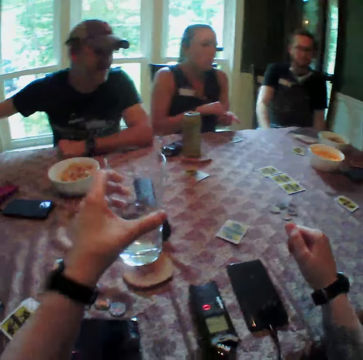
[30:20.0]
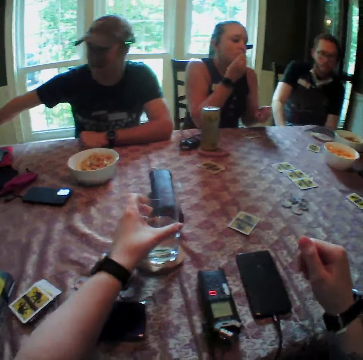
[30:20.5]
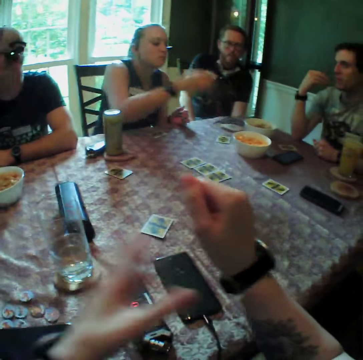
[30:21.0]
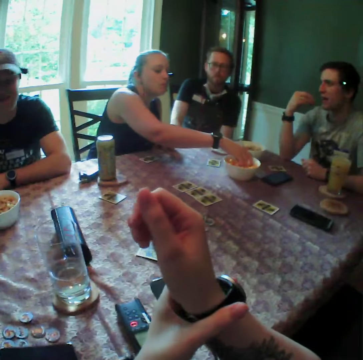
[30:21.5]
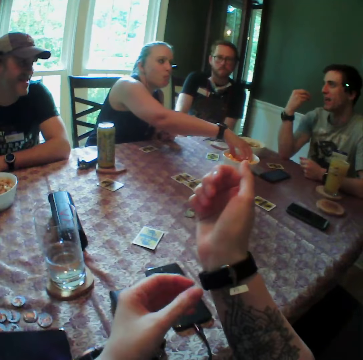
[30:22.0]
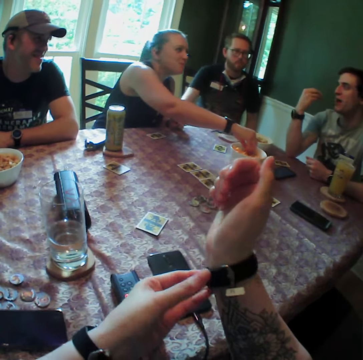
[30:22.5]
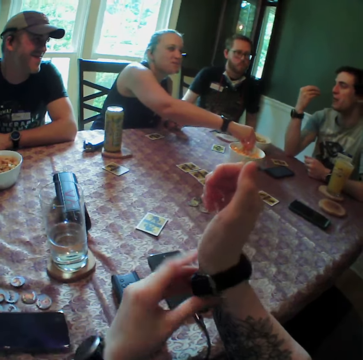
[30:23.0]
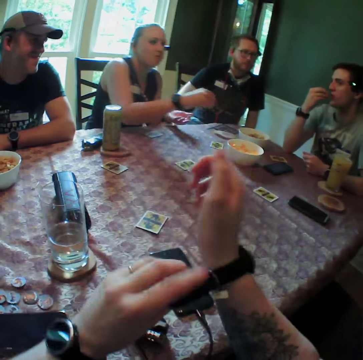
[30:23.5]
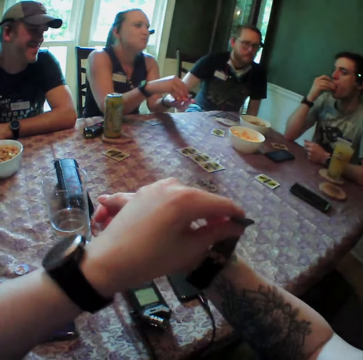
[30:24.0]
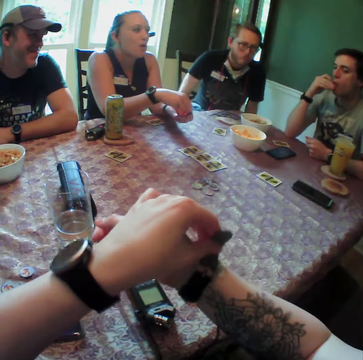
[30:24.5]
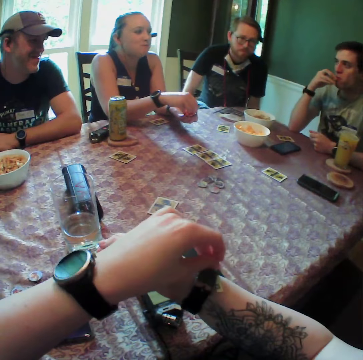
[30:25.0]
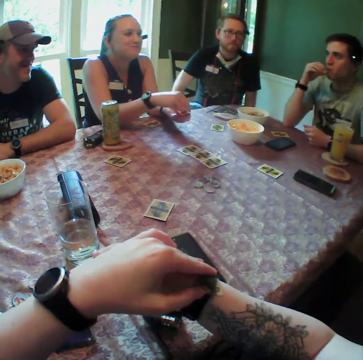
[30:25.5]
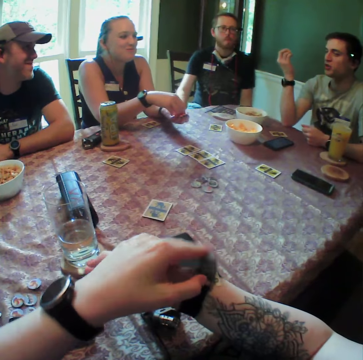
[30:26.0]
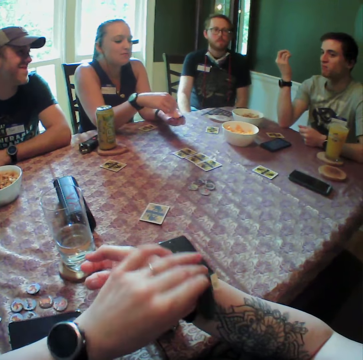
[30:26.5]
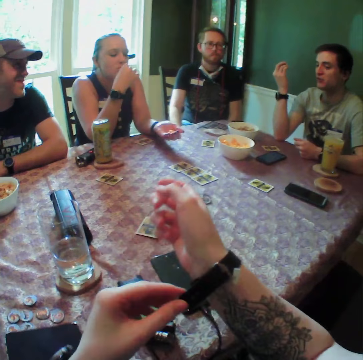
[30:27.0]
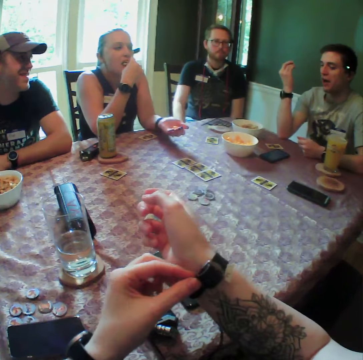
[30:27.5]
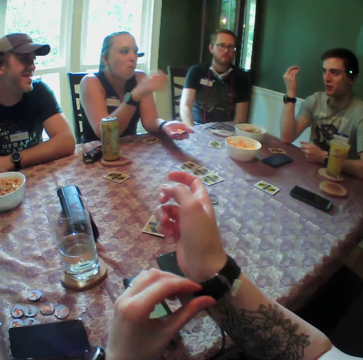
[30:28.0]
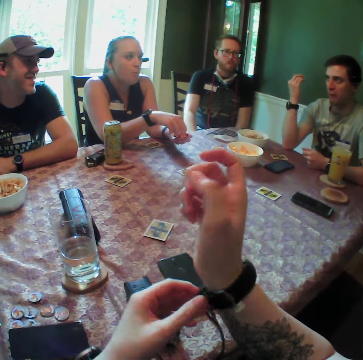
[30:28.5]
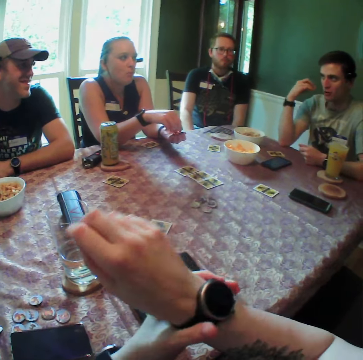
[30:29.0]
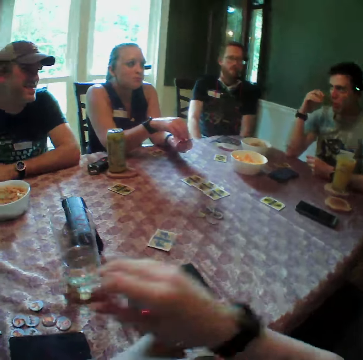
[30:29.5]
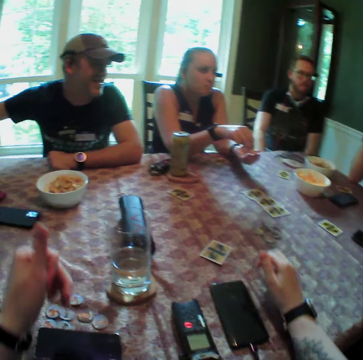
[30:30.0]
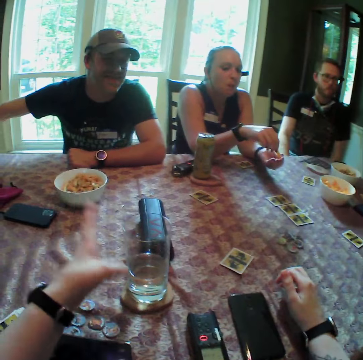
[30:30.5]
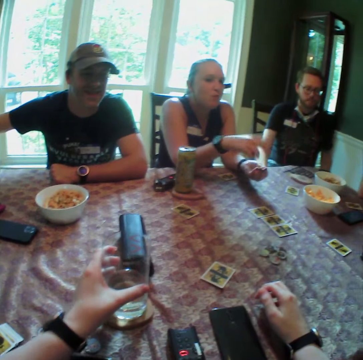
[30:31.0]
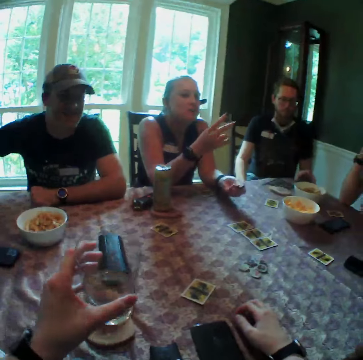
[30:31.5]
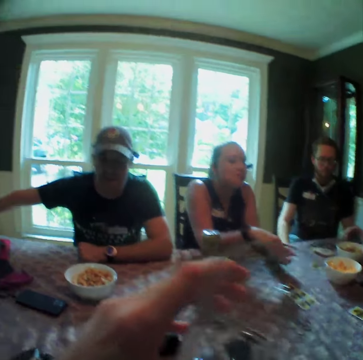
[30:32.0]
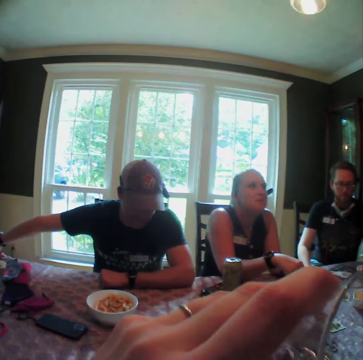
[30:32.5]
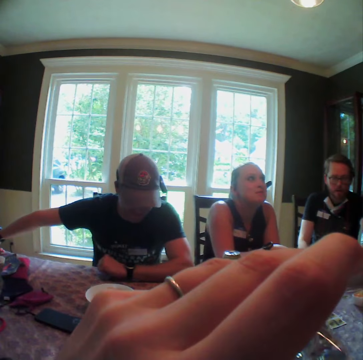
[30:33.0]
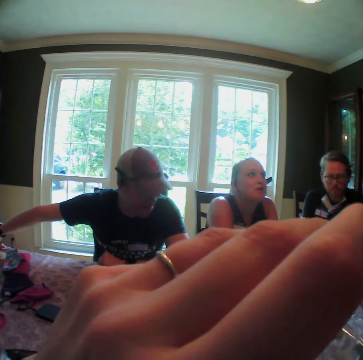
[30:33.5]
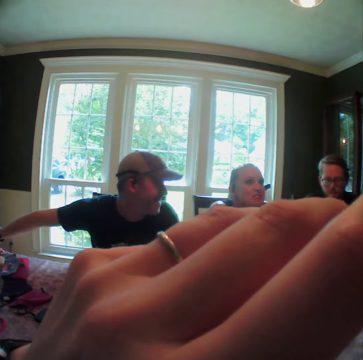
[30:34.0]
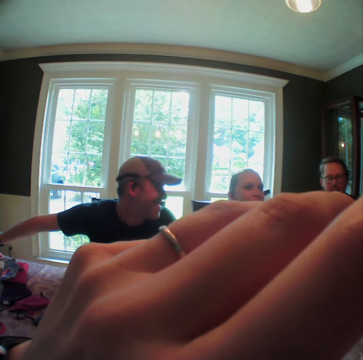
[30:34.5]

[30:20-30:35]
A woman drops the corn flakes in her right hand into her left hand. The camera wearer drops the glass of water in his left hand on the table. He adjusts a watch on his right hand with his left hand. The woman packs corn flakes from the bowl of corn flakes with her right hand. The camera wearer tilts the watch. A man eats the corn flakes in his right hand. The woman pours the corn flakes in her right hand into his left hand. The camera wearer wears the watch. The woman eats the corn flakes in her right hand. The woman picks corn flakes from her left hand with her right hand. The camera wearer places his right hand on the table. He carries the glass of water from the table with his left hand. He takes a drink from the glass of water in his left hand.

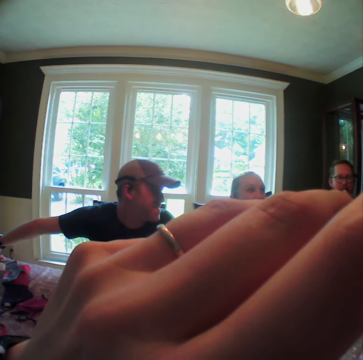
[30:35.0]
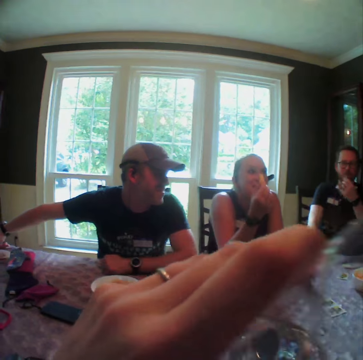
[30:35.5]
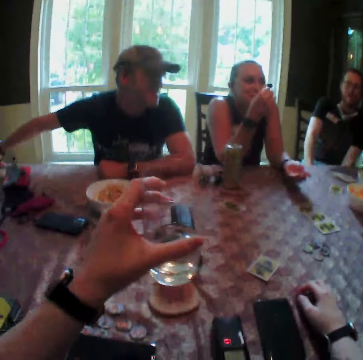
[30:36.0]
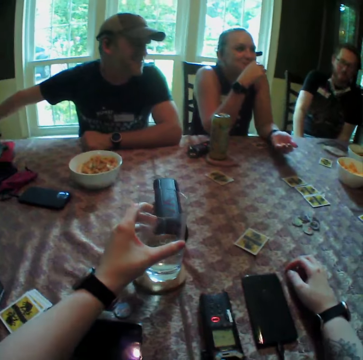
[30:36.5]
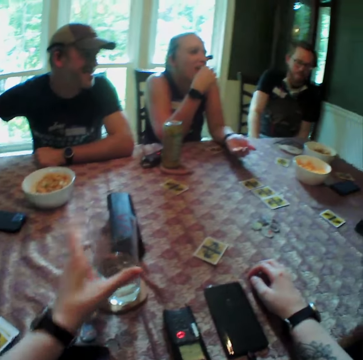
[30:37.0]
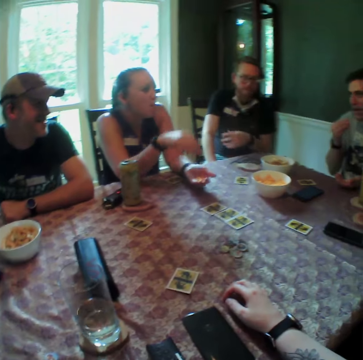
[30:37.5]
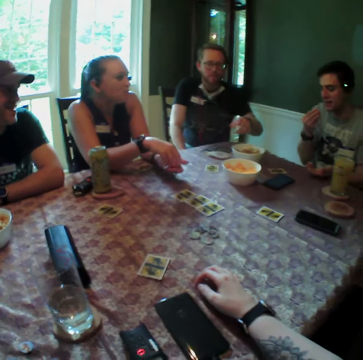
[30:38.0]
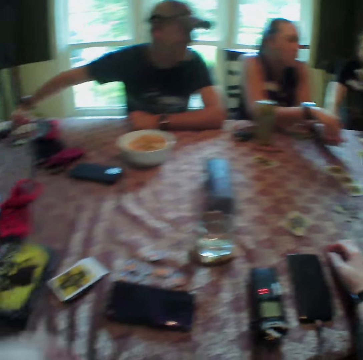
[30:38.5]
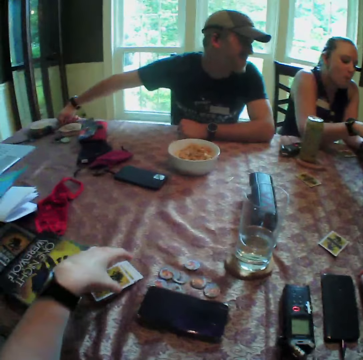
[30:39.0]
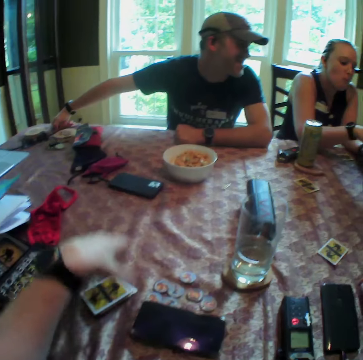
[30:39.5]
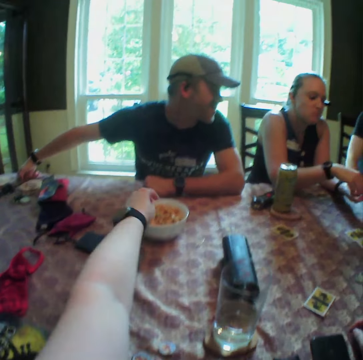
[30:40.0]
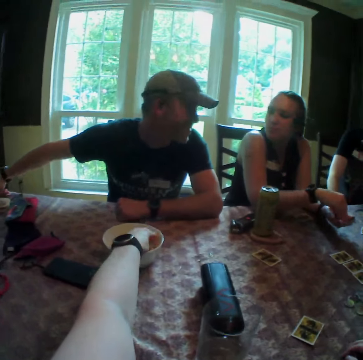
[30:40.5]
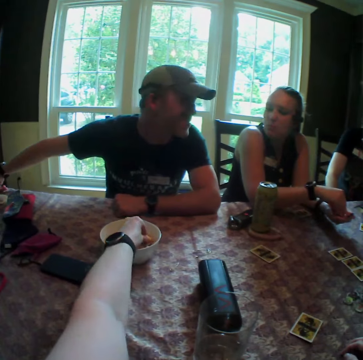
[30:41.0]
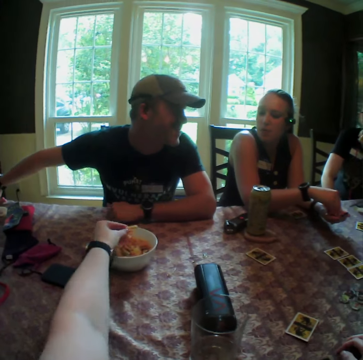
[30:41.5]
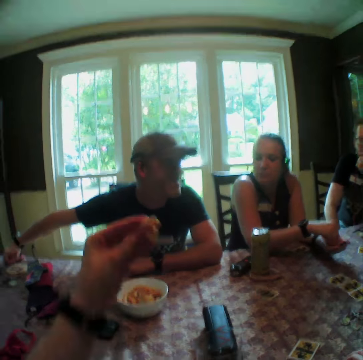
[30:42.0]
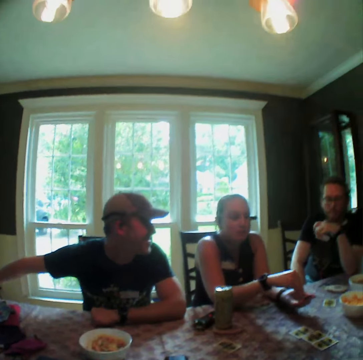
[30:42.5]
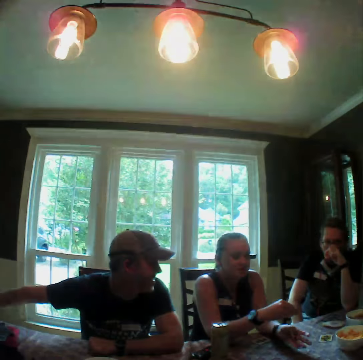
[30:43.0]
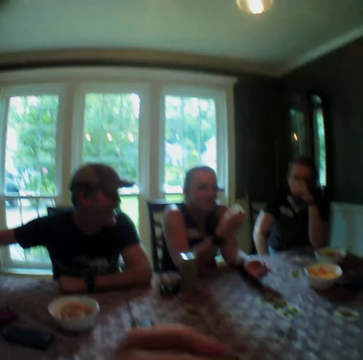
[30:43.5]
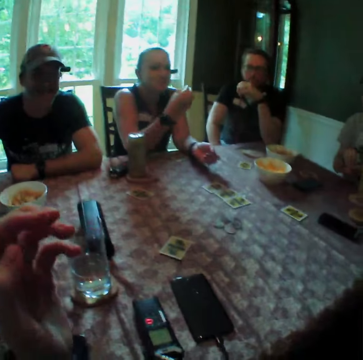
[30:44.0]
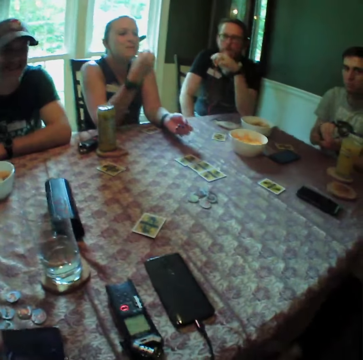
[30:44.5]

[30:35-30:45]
The camera wearer drops the glass of water in his left hand on the table. A woman eats the corn flakes in her right hand. The woman picks corn flakes from her left hand with her right hand. A man stretches his left hand towards the bowl of corn flakes on the table. The camera wearer adjusts a set of cards on the table with his left hand. He picks corn flakes from the bowl of corn flakes on the table with his left hand. He eats the corn flakes in his left hand. The man scratches his nose with his left hand.

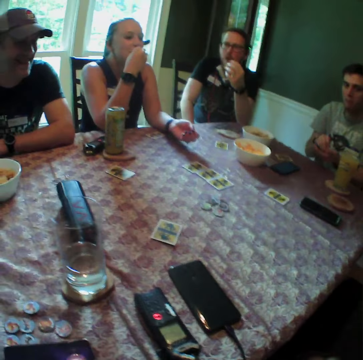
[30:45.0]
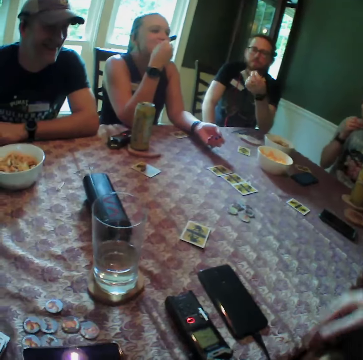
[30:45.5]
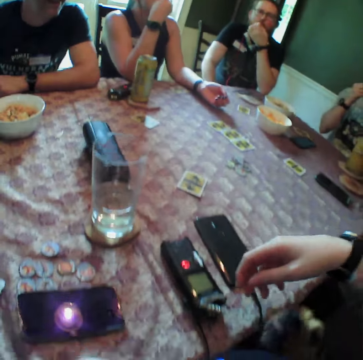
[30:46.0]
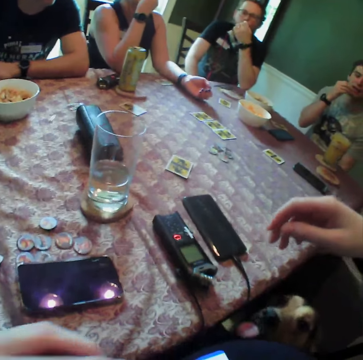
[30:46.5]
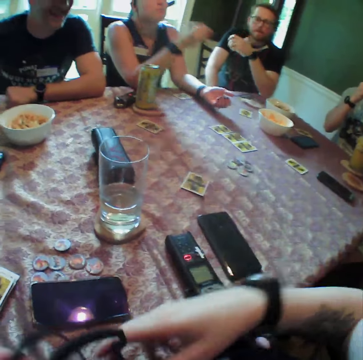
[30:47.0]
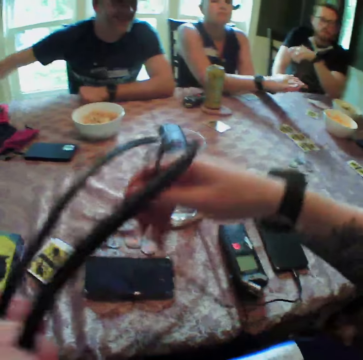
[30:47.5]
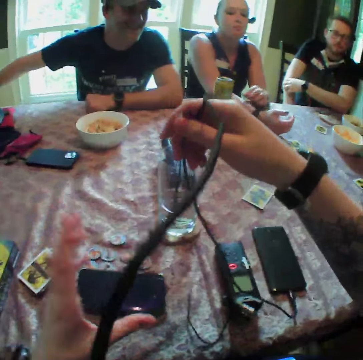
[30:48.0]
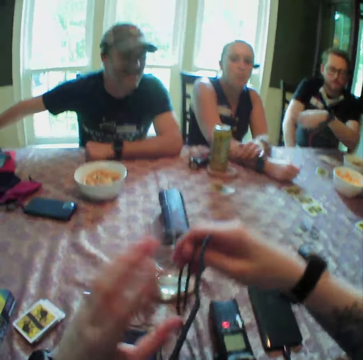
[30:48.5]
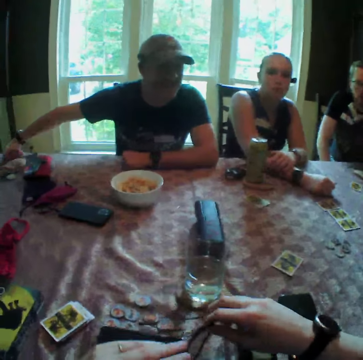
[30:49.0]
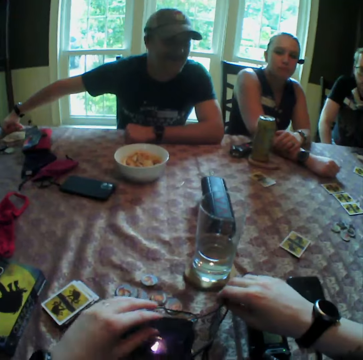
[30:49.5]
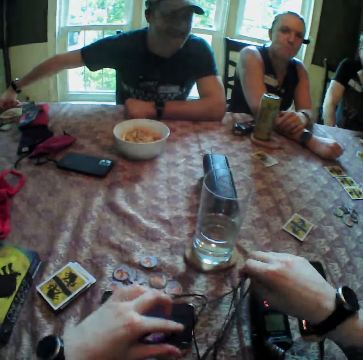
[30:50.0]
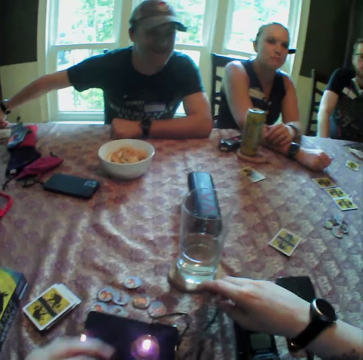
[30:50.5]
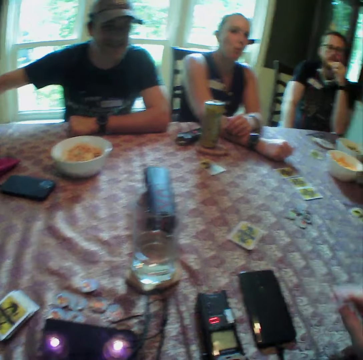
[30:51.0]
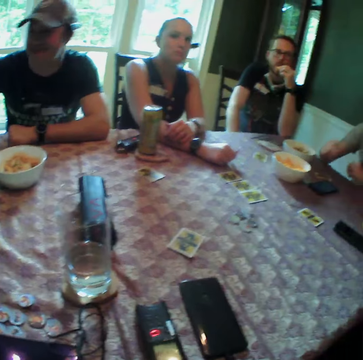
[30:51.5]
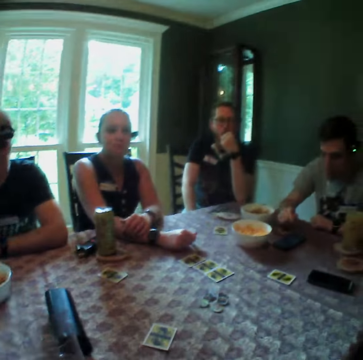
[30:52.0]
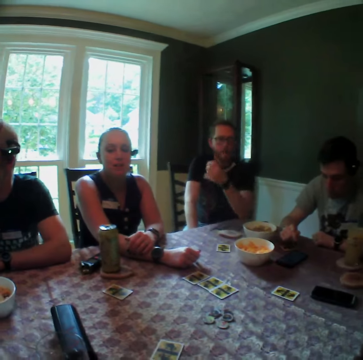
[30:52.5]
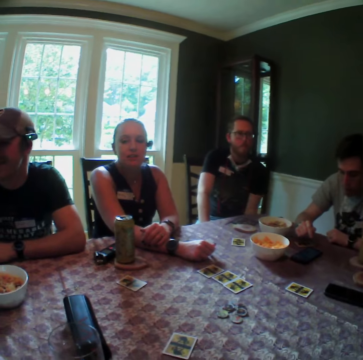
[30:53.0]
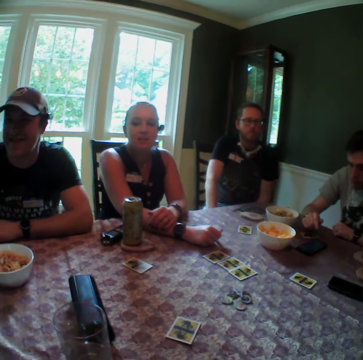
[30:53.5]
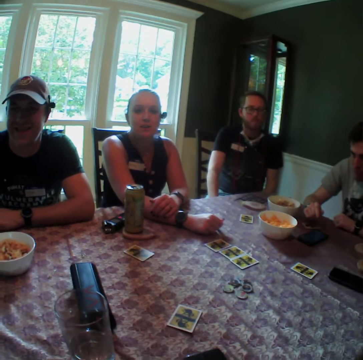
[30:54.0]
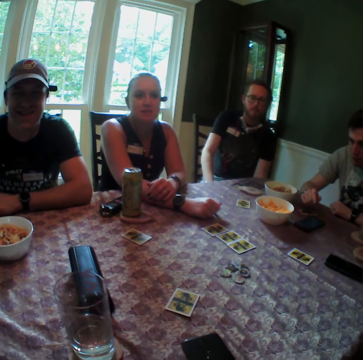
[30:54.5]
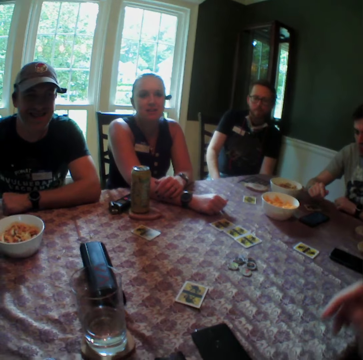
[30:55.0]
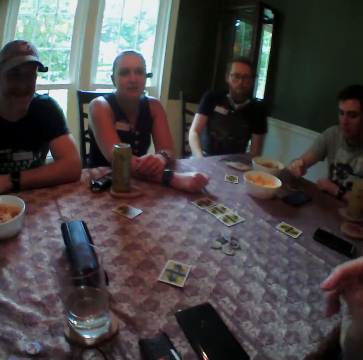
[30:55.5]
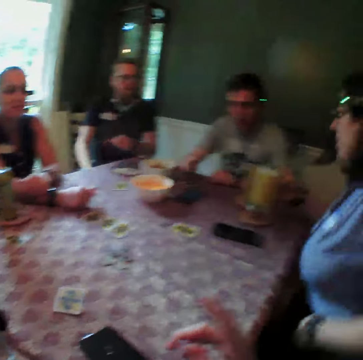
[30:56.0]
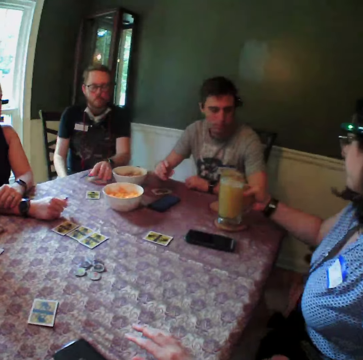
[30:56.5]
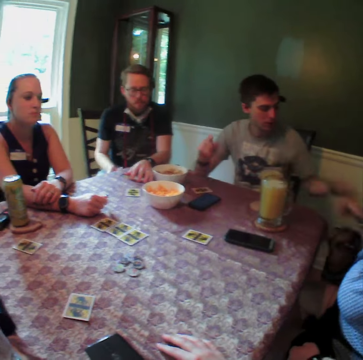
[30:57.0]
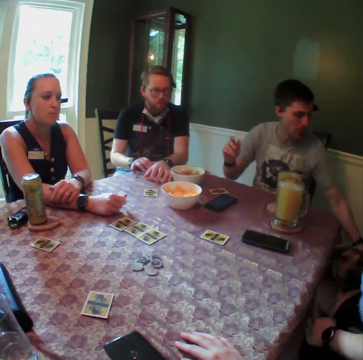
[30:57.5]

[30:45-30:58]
A woman eats the corn flakes in her right hand. A man eats the corn flakes in his right hand. Another man eats the corn flakes in his left hand. The camera wearer holds the cable with his right hand. The woman dusts her hands. The camera wearer picks the cable from the floor with both hands. He holds the cable with both hands. He drops the cable in his hands on the table. The first man operates the phone on the table with his right hand. Another woman sits on a chair. The other woman drops a glass of drink in her right hand on the table. The camera wearer turns around the table. The other man scratches the table with his right hand.
